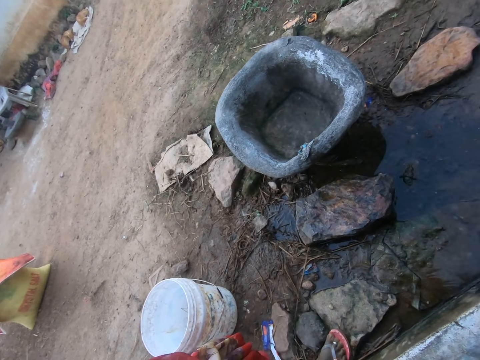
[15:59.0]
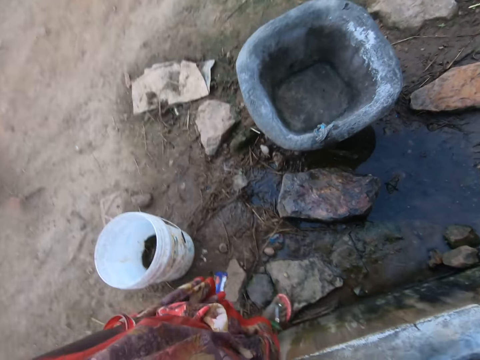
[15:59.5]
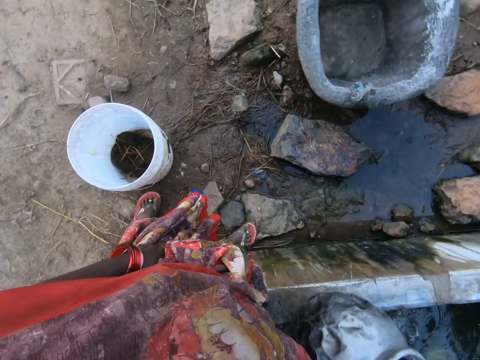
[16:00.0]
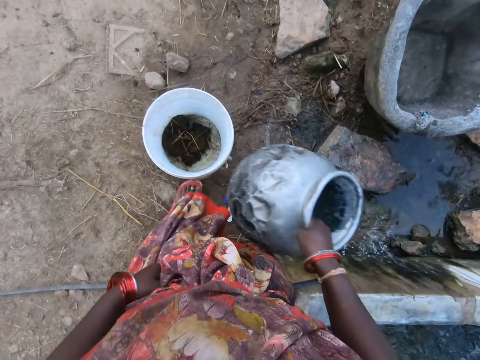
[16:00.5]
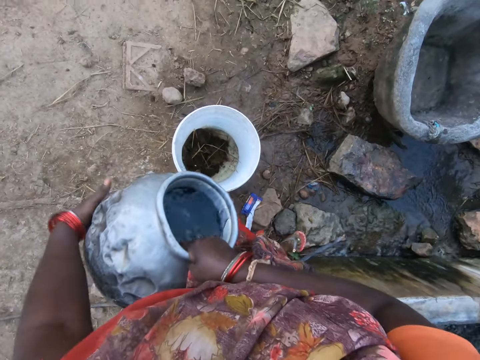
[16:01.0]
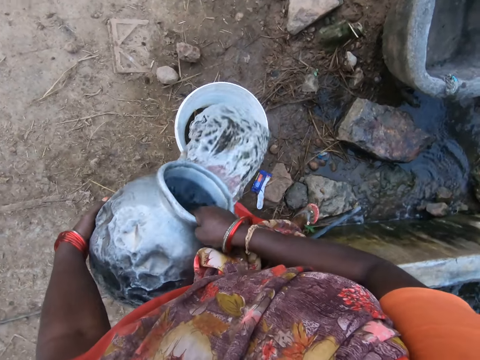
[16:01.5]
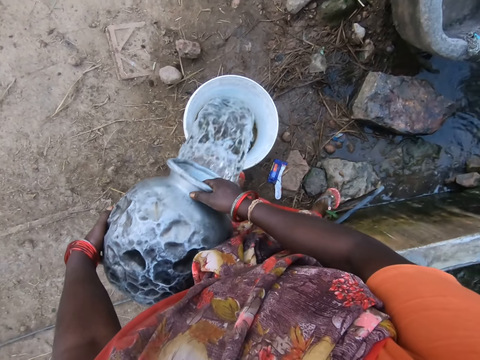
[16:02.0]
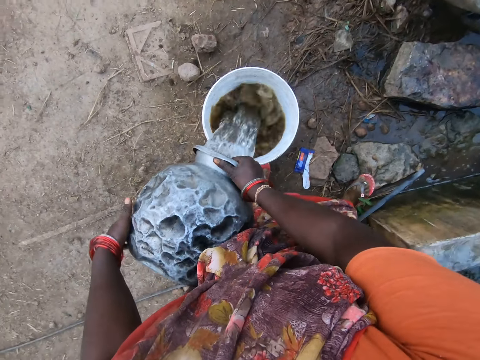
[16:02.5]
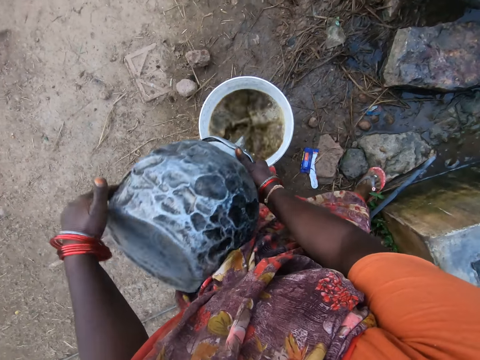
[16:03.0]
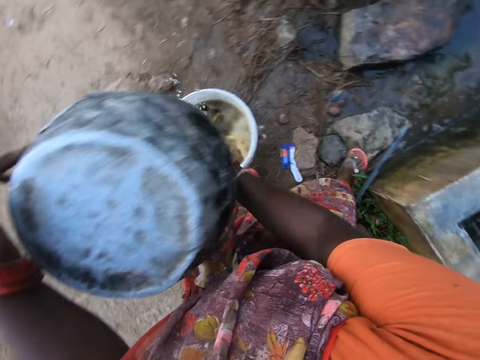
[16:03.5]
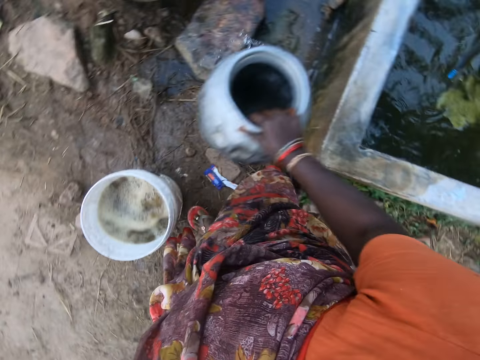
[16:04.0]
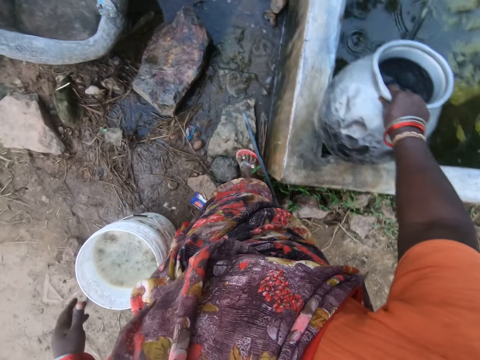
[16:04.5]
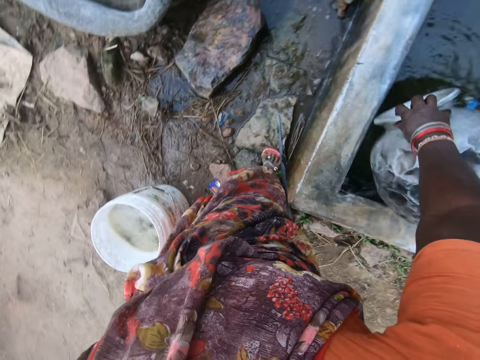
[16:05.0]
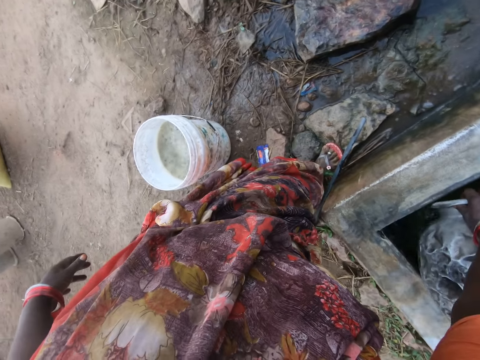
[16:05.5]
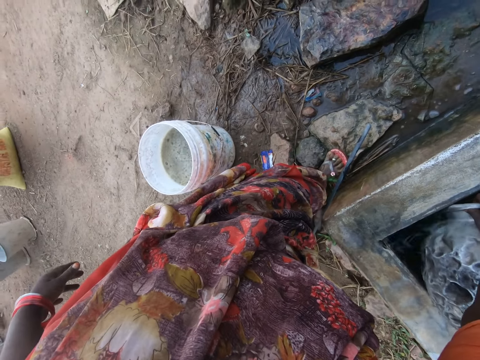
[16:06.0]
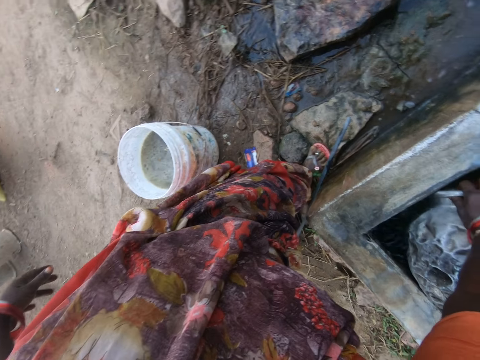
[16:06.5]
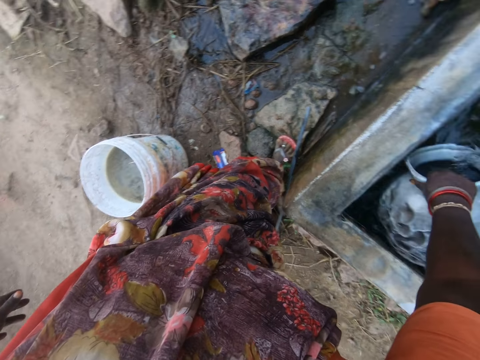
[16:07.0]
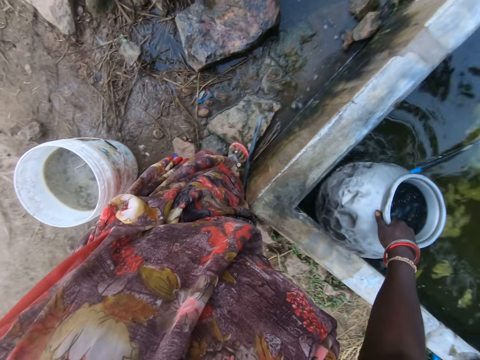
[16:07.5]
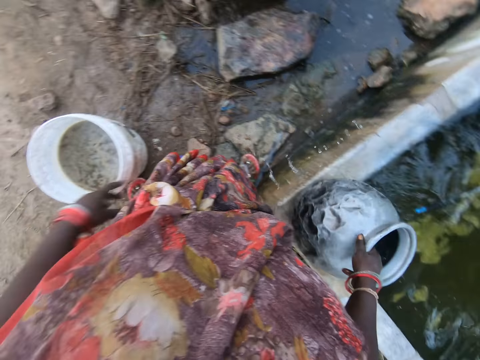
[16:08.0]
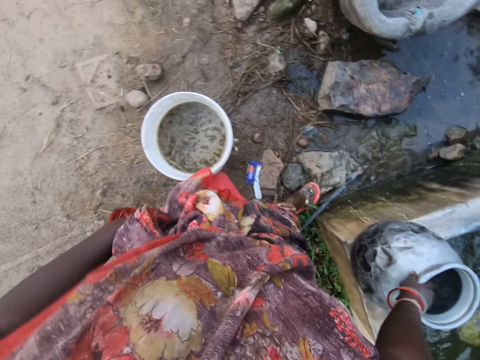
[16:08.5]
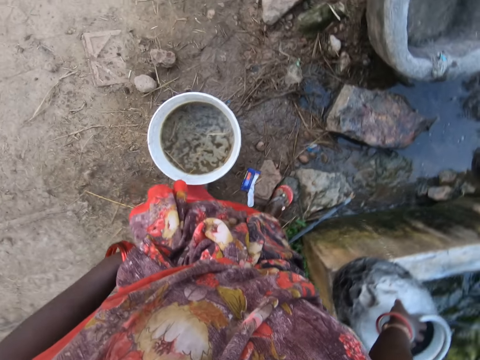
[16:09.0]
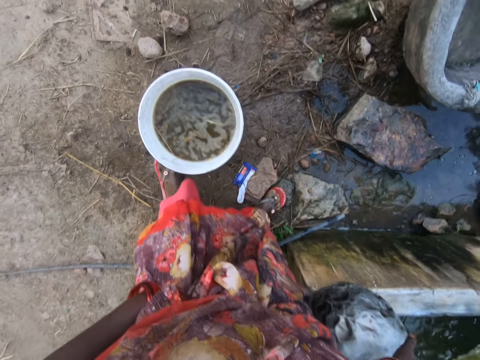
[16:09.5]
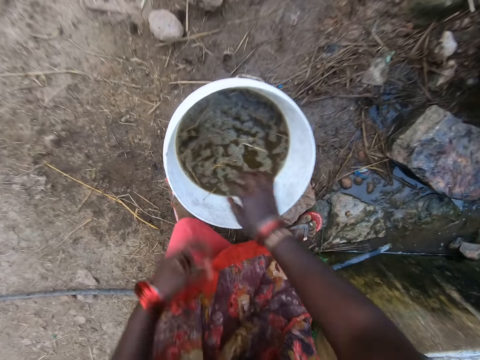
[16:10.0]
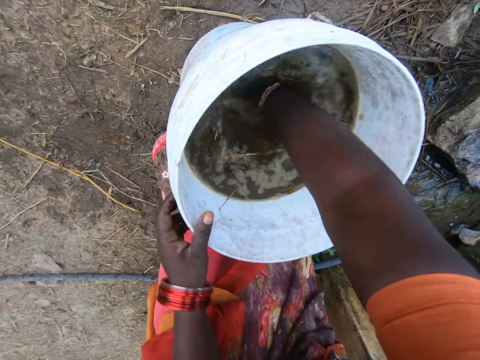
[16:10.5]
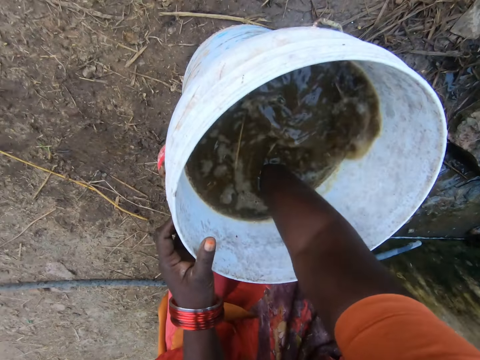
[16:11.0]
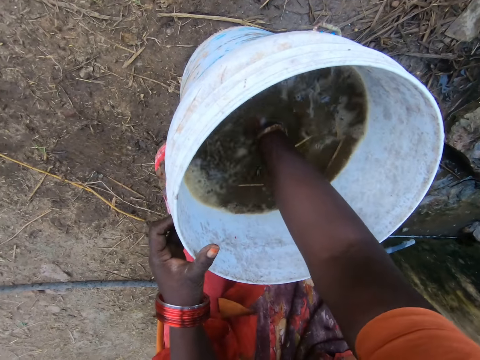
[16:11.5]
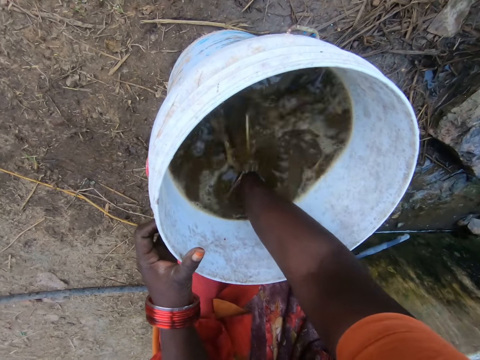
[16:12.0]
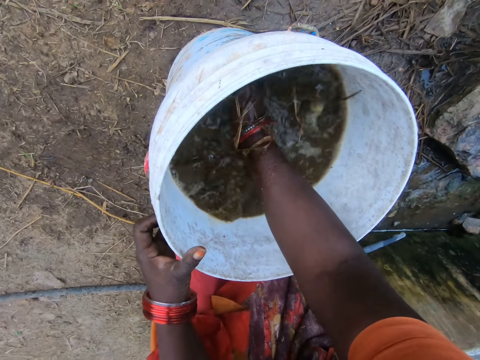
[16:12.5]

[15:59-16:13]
The camera wearer fetches water. She pours the water in the pot into a bucket. She scoops out water from the well with the pot. She drops the pot on the well walls. She adjusts her cloth with her left hand. She mixes the content of the bucket together. She dips the right hand in the bucket.

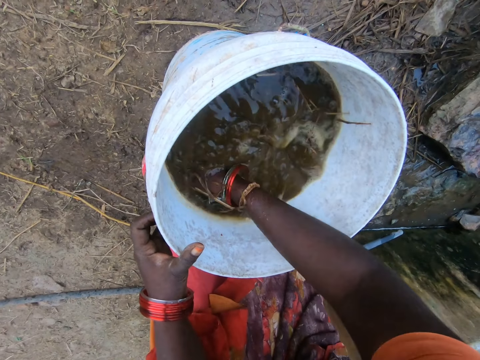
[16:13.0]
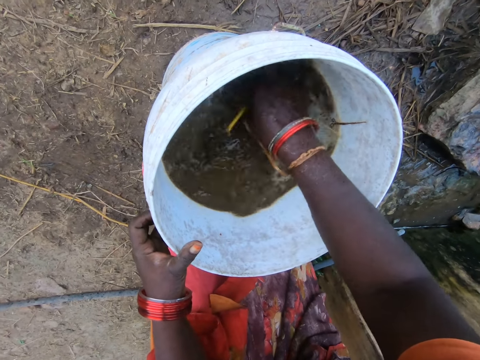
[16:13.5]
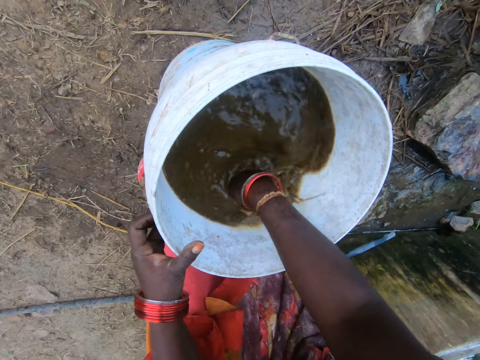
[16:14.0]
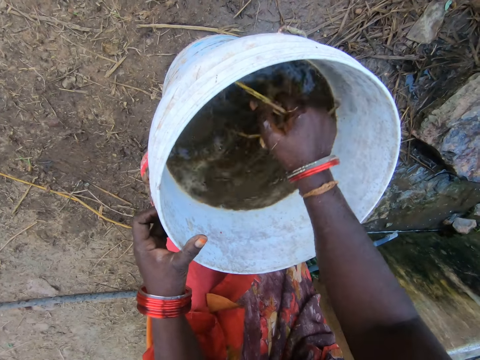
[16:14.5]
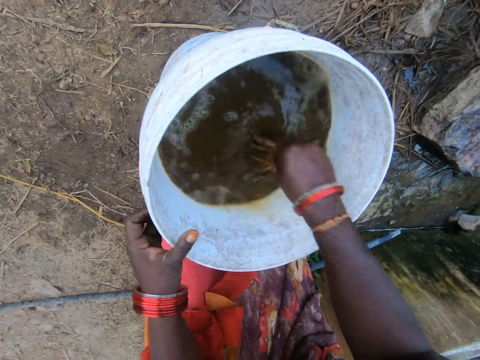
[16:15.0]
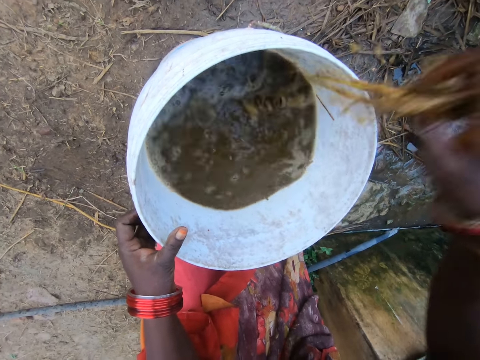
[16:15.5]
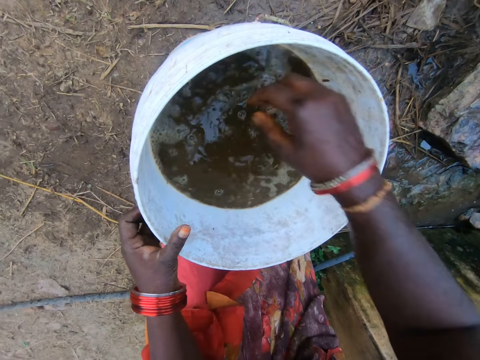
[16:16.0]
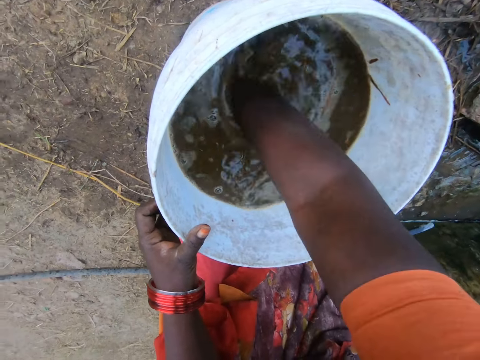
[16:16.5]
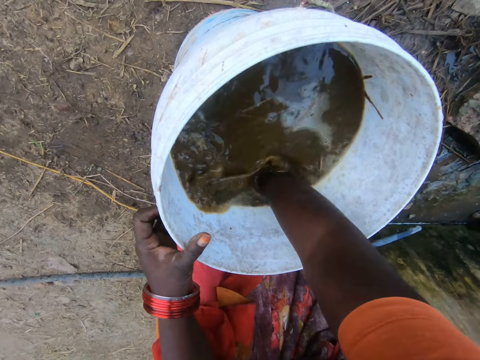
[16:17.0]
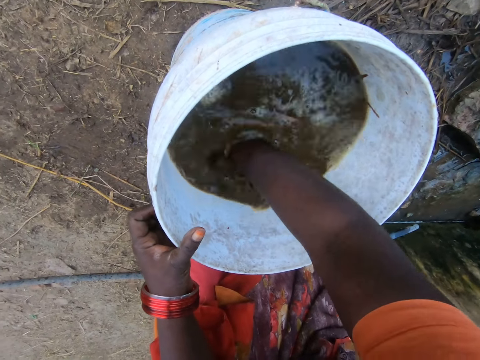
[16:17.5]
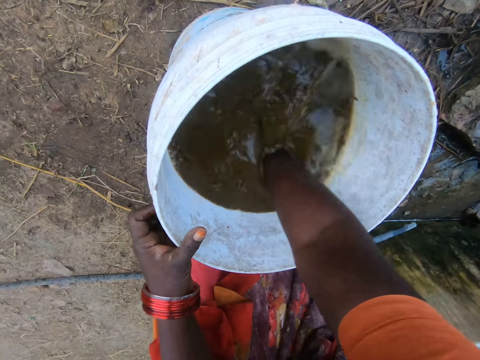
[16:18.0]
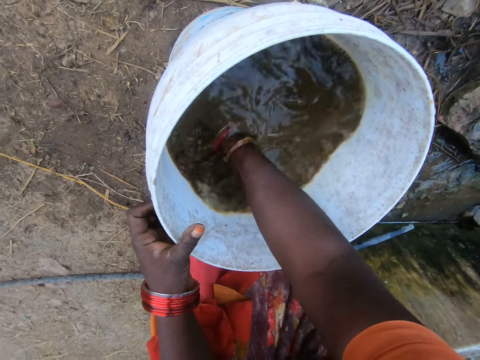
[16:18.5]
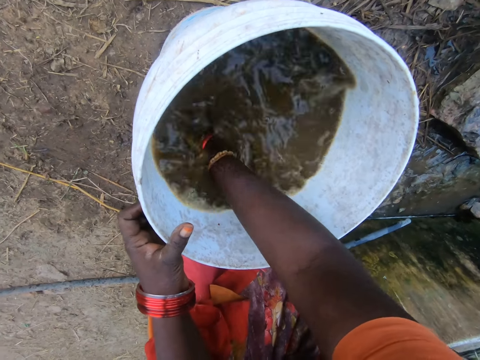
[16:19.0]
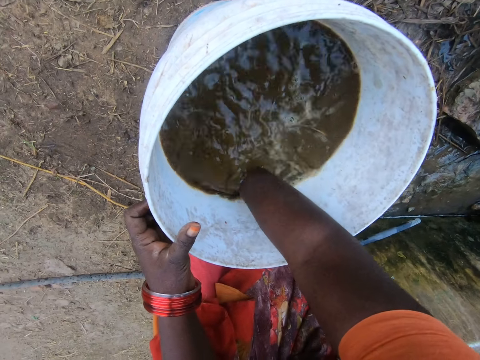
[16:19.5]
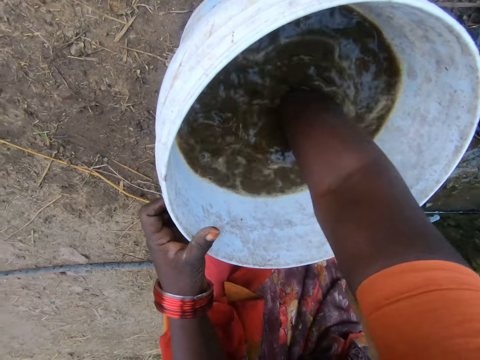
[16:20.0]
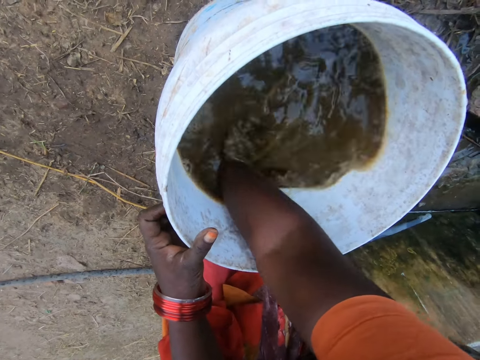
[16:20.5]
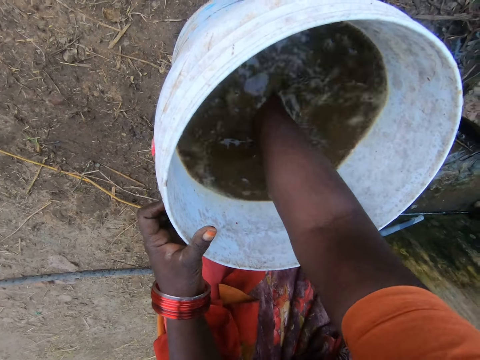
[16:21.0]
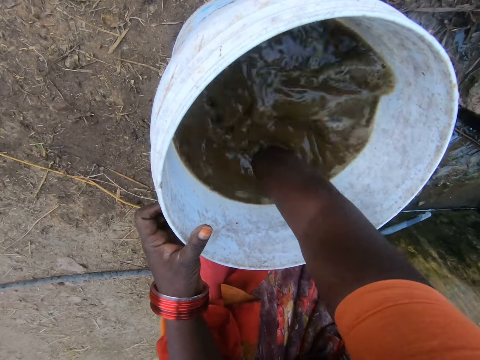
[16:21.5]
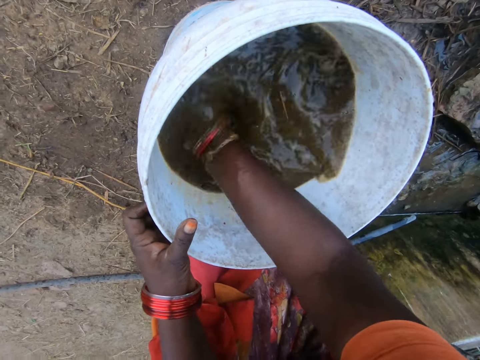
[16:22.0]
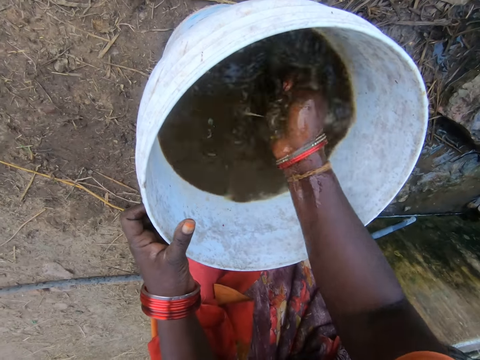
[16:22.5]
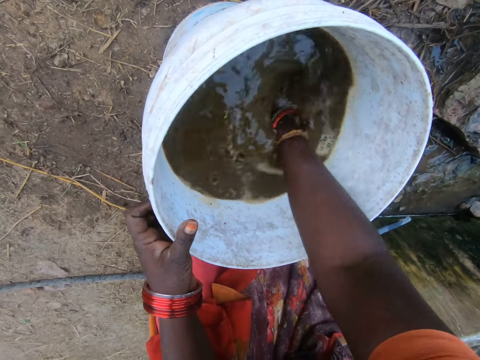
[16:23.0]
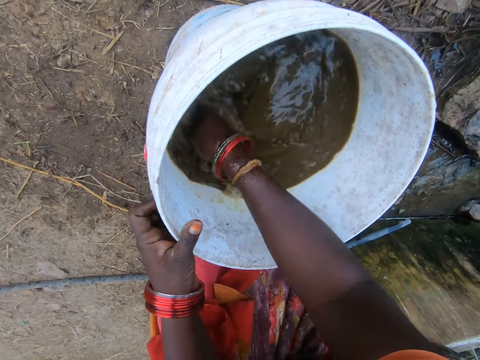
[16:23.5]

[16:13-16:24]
The camera wearer picks out some dirt from the bucket with her right hand. She throws away the dirt from the water. She dips the right hand in the bucket. She mixes the content of the bucket together. She collects dirt in the water.

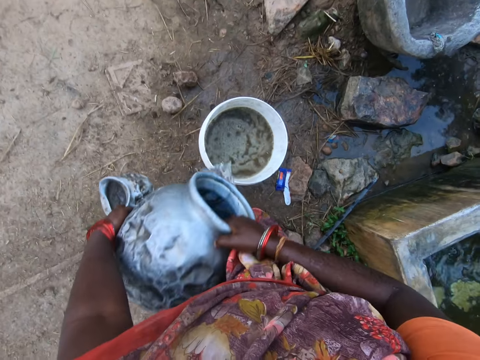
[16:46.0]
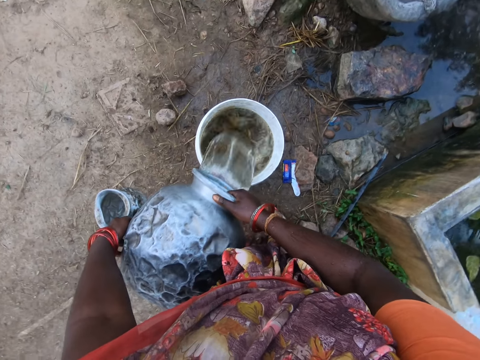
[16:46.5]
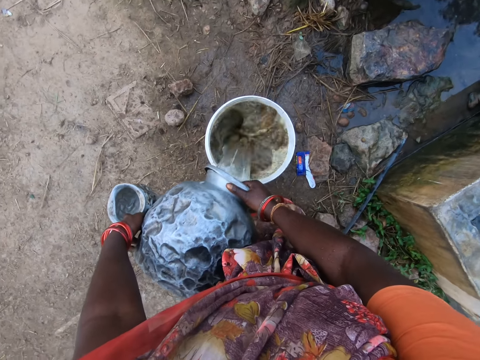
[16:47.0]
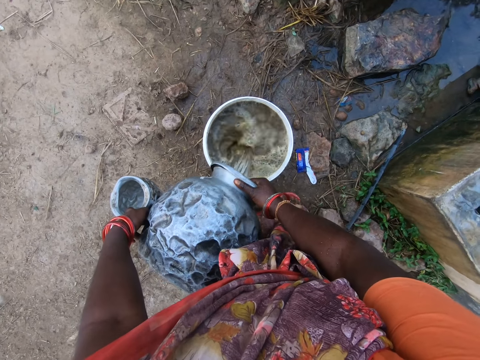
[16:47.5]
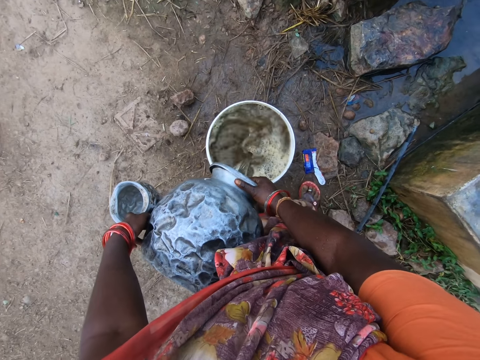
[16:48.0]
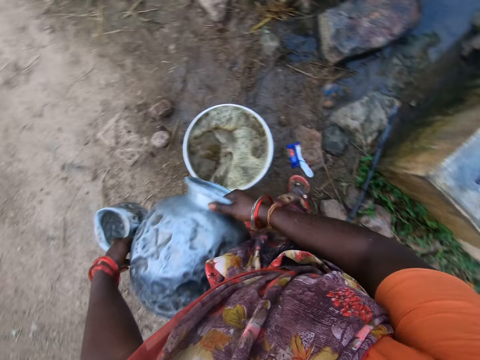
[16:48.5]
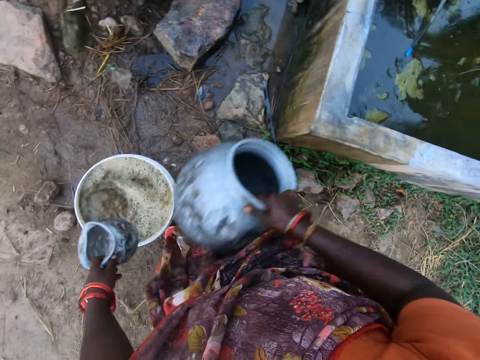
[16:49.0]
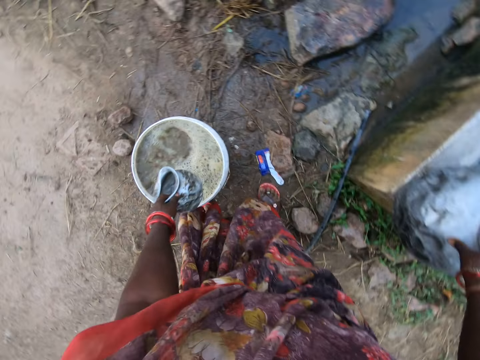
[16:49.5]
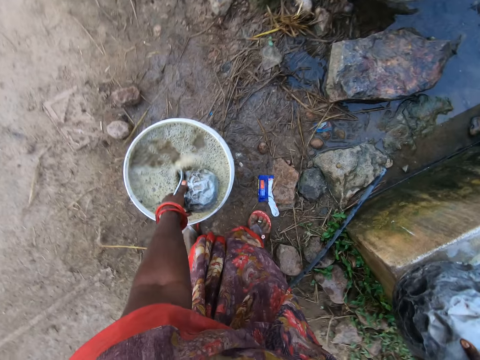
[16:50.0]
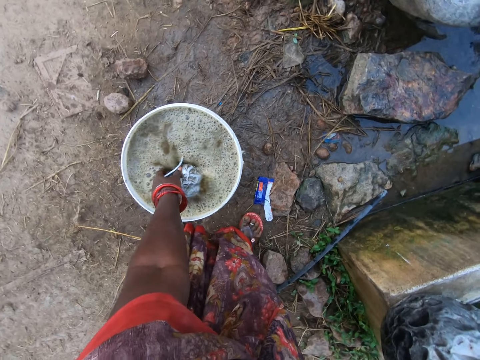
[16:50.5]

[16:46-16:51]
The camera wearer pours the water in the pot into the bucket. They drop the pot on the well walls. They scoop out some of the liquid in the bucket with a bowl.
